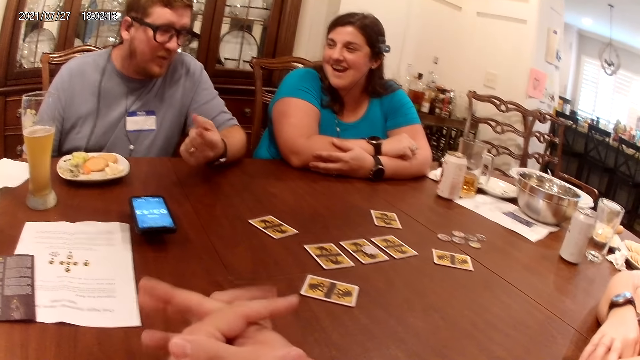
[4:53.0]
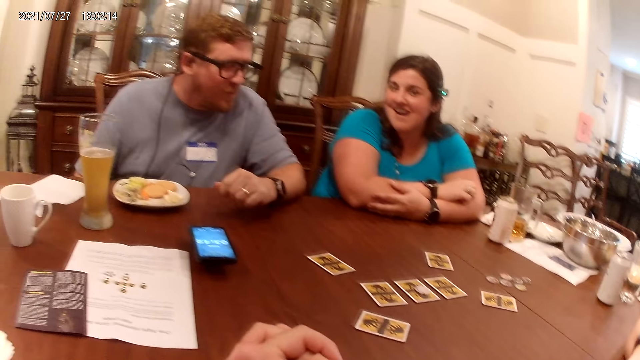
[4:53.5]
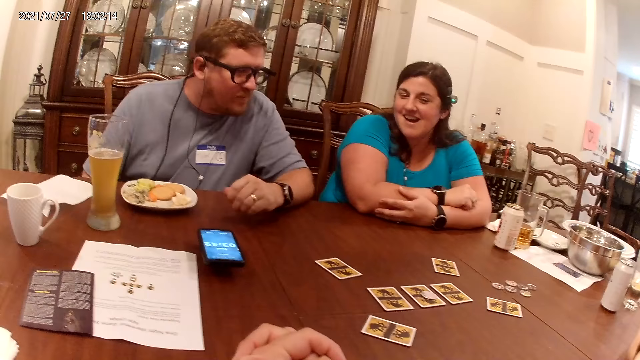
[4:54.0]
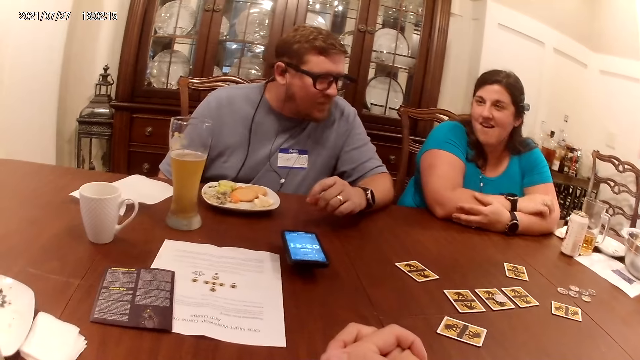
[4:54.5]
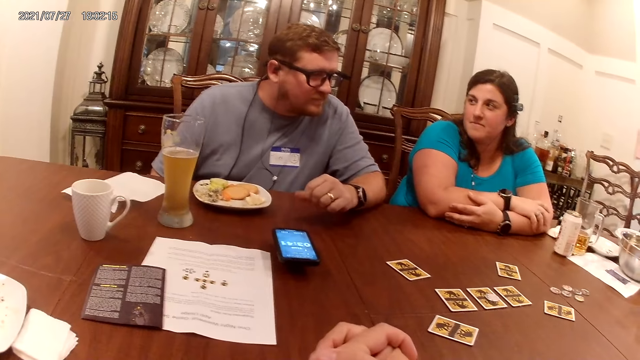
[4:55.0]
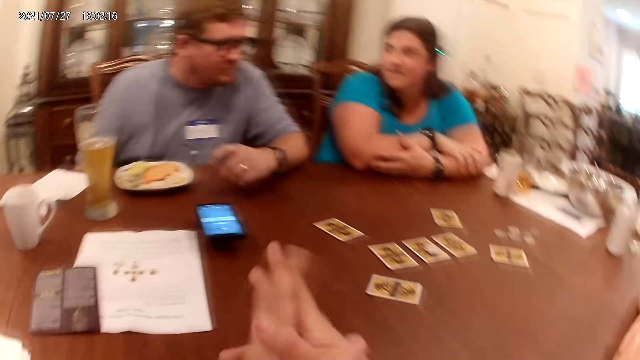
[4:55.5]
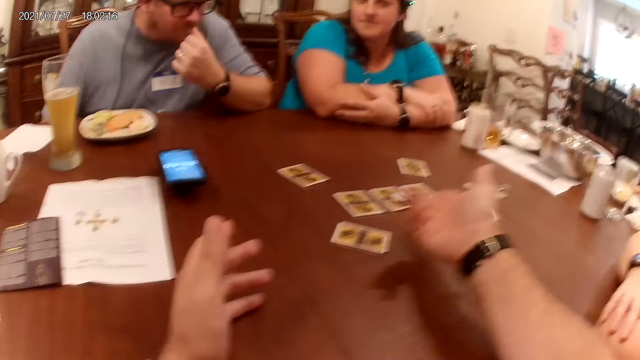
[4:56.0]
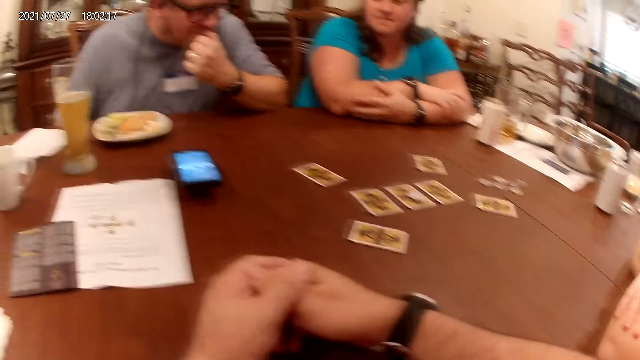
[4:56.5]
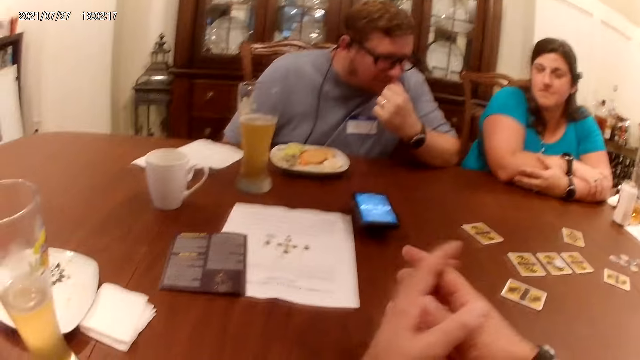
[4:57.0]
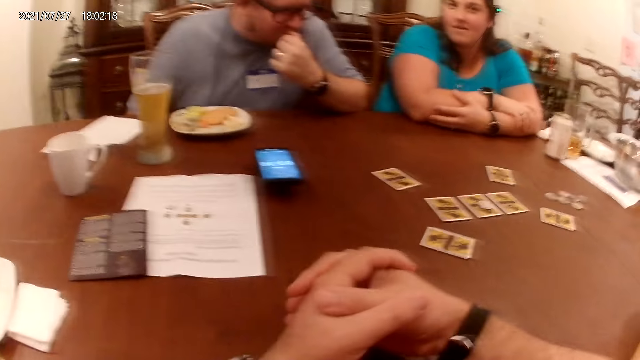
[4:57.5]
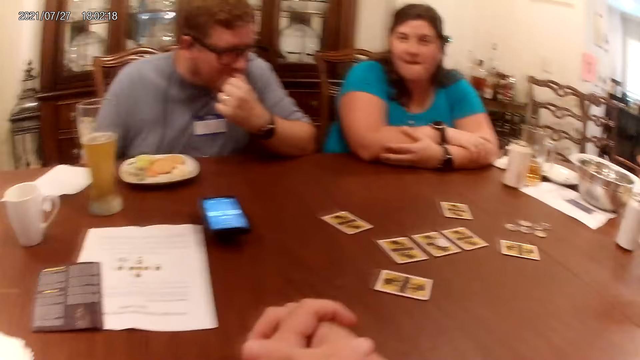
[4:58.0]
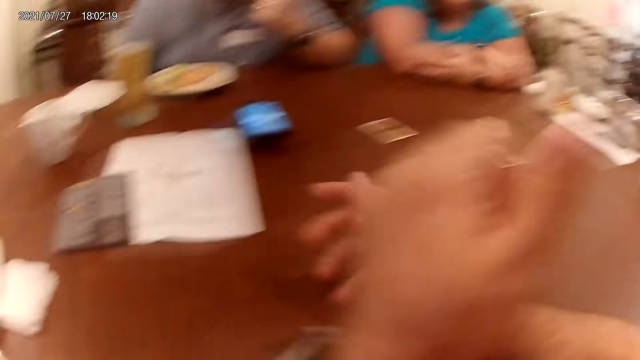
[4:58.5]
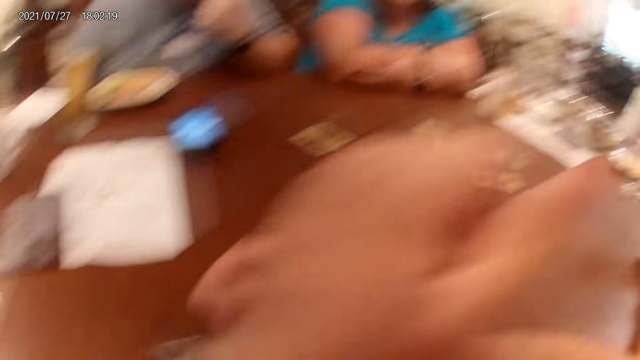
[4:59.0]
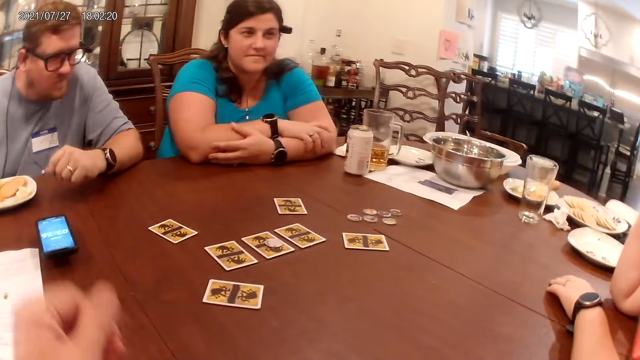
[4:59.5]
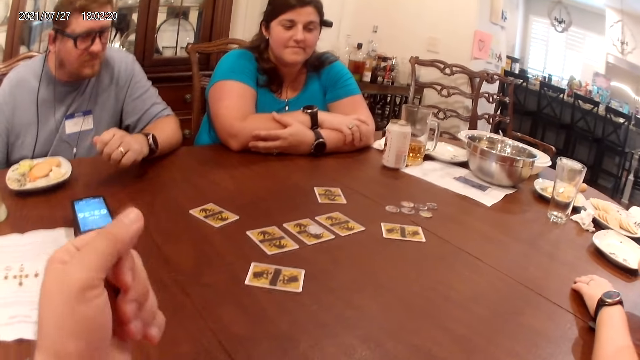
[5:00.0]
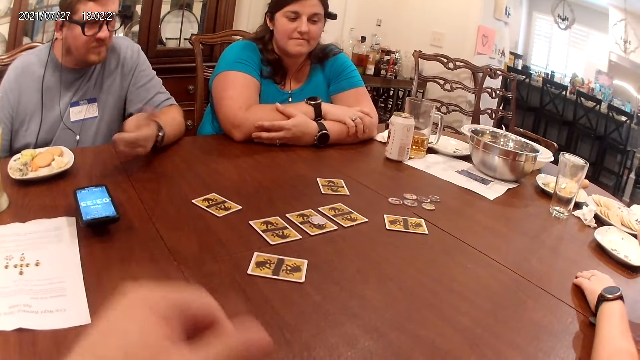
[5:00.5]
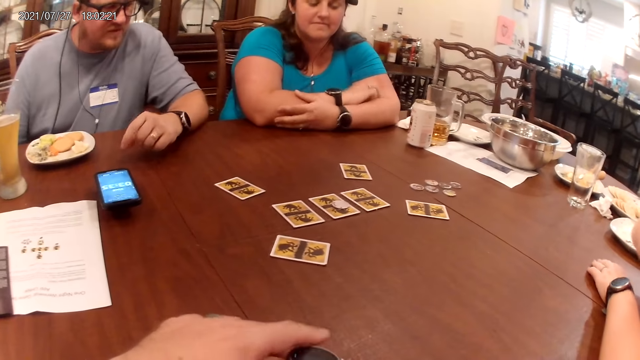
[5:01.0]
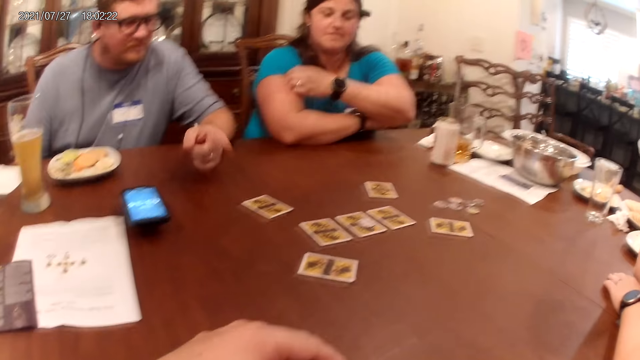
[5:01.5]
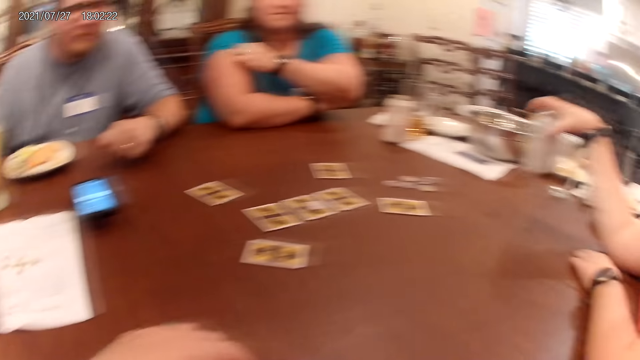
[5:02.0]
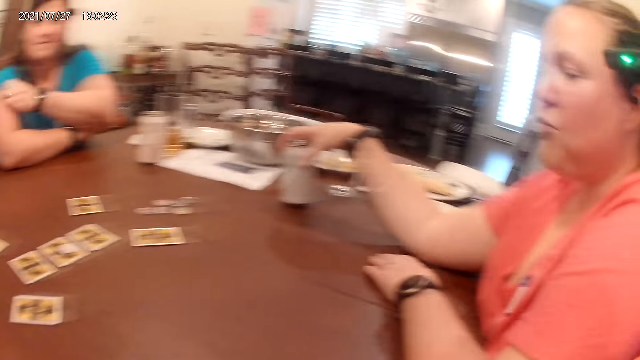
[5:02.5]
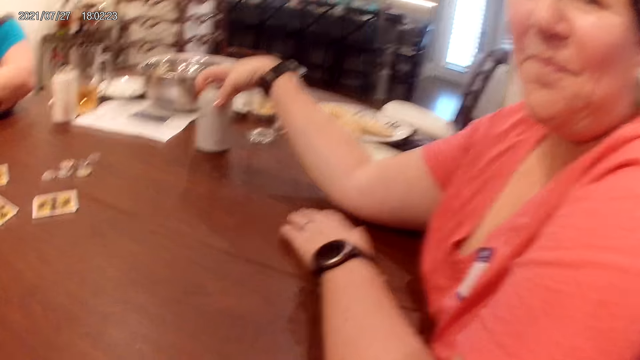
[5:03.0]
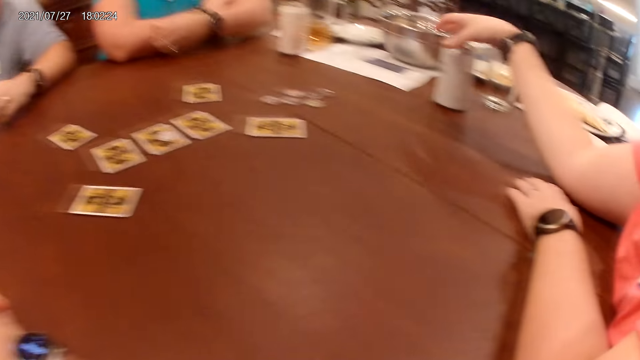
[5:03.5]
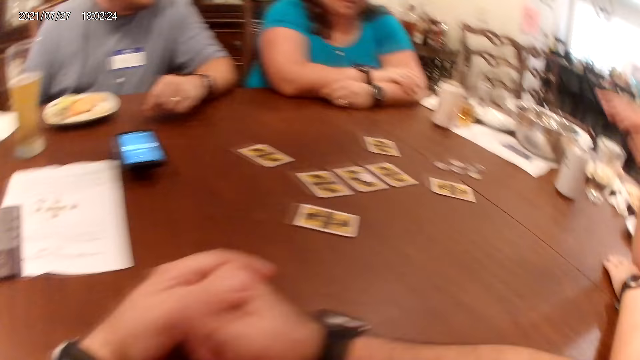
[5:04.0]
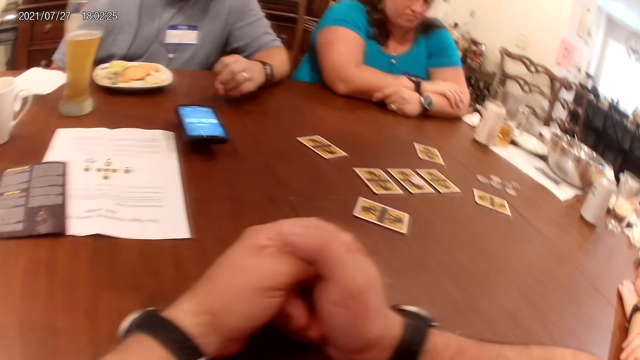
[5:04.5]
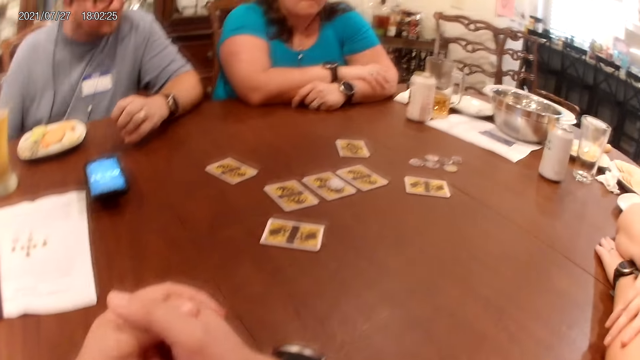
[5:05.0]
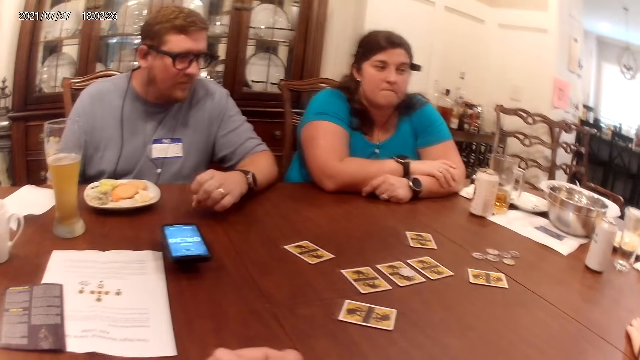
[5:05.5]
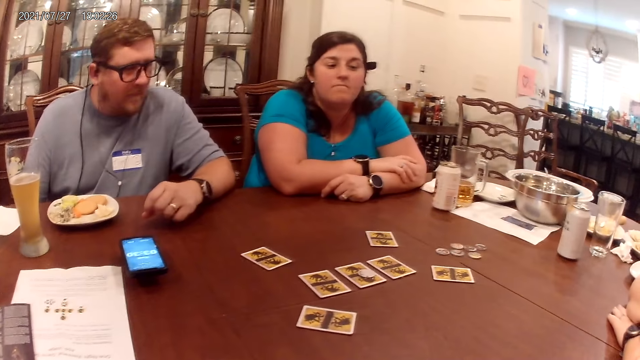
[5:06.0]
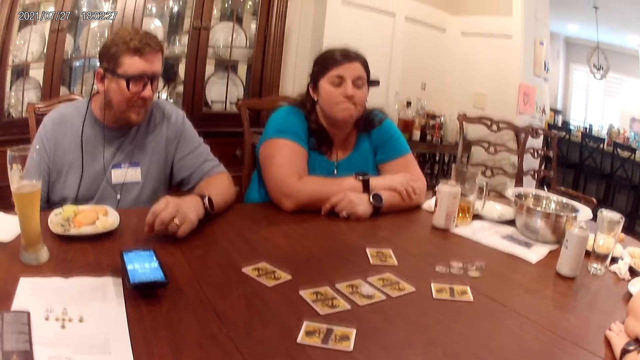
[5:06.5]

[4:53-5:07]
A man converses with the camera wearer. The camera wearer moves his right hand. He laughs at the man. A woman picks up a can drink on the table with her right hand. The camera wearer touches his face with his left hand. The woman drops the can drink in her right hand on the table.

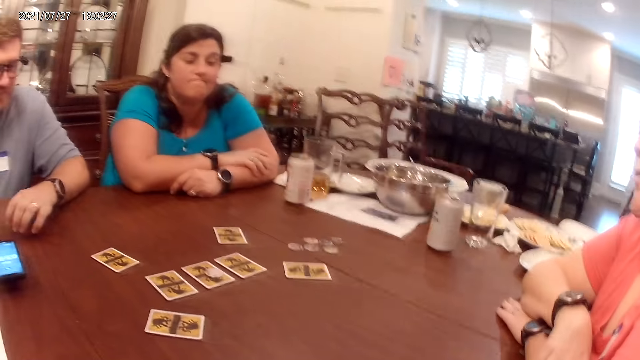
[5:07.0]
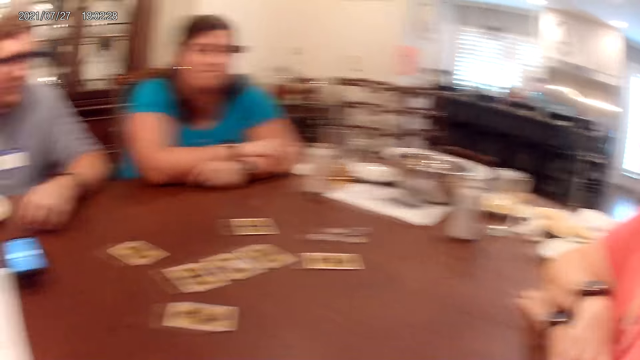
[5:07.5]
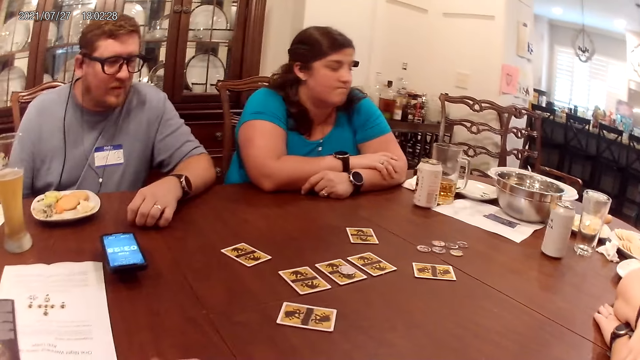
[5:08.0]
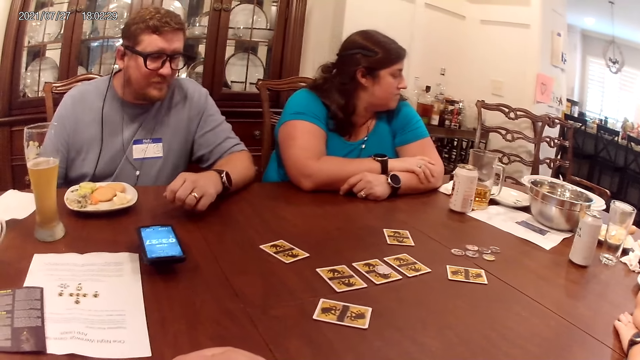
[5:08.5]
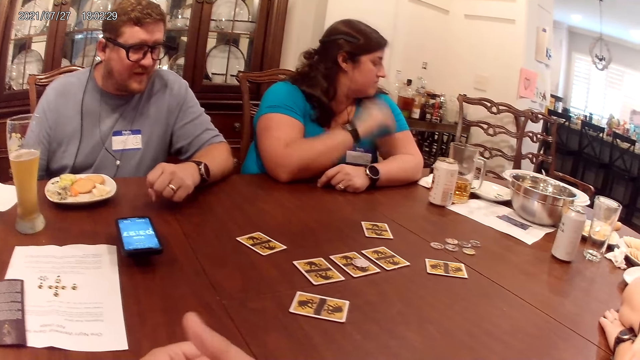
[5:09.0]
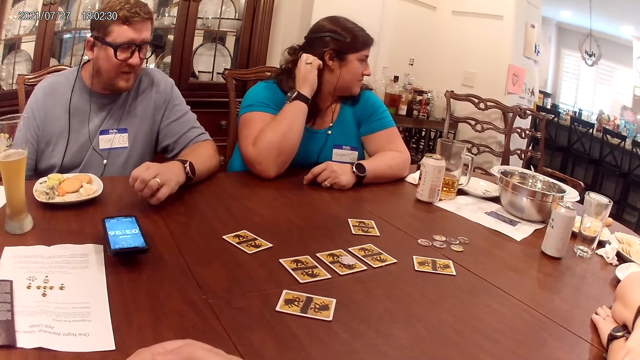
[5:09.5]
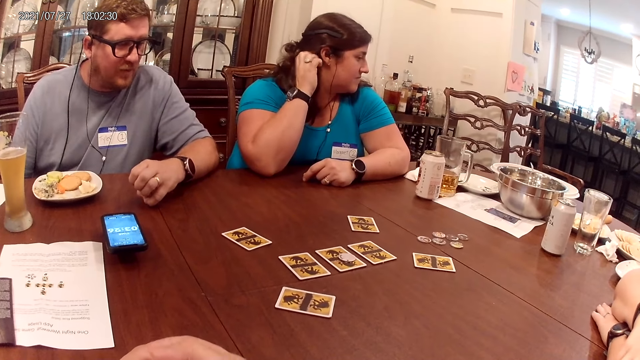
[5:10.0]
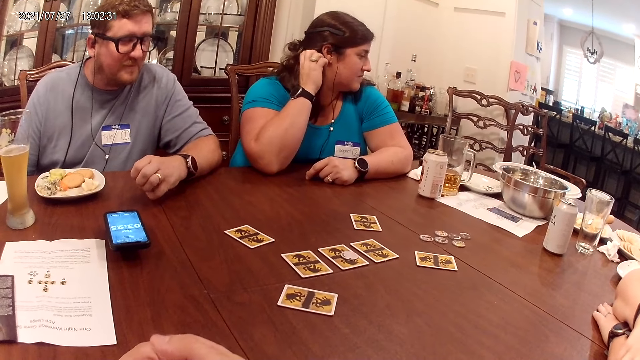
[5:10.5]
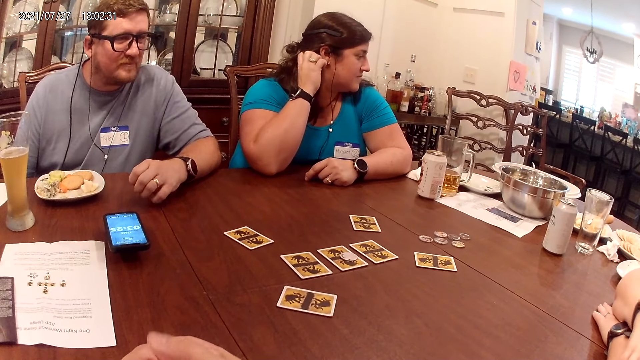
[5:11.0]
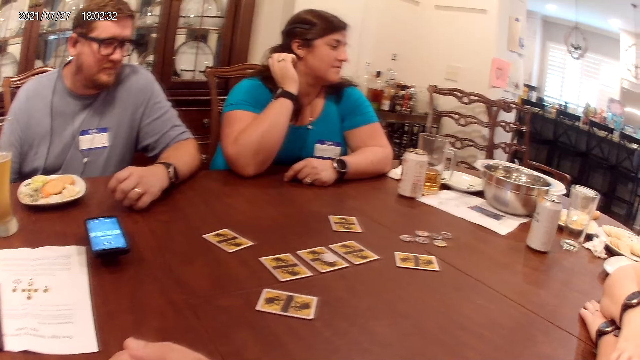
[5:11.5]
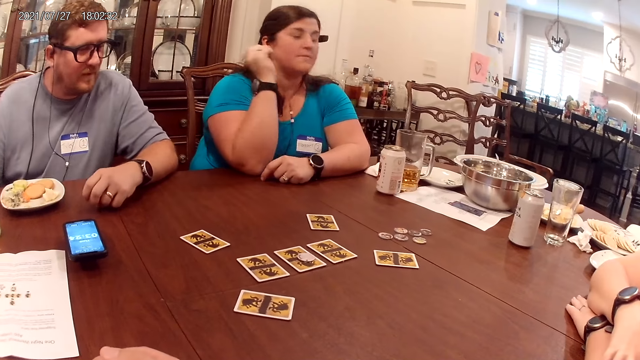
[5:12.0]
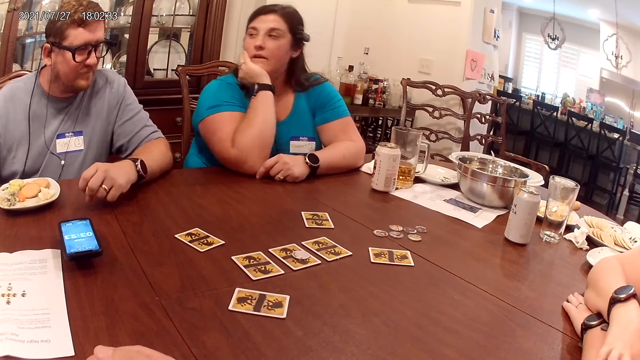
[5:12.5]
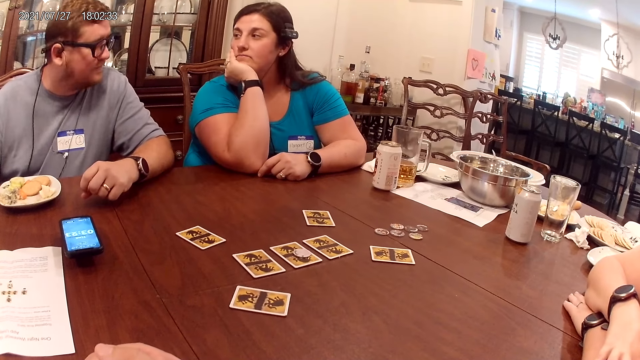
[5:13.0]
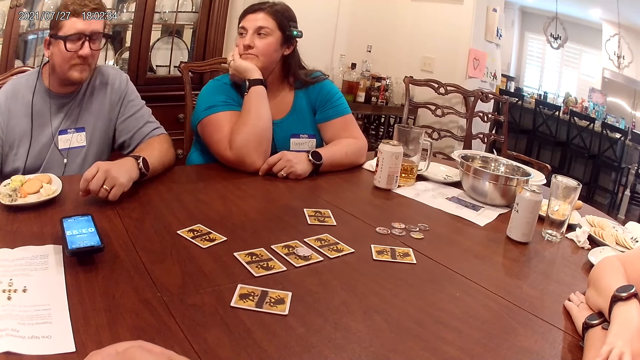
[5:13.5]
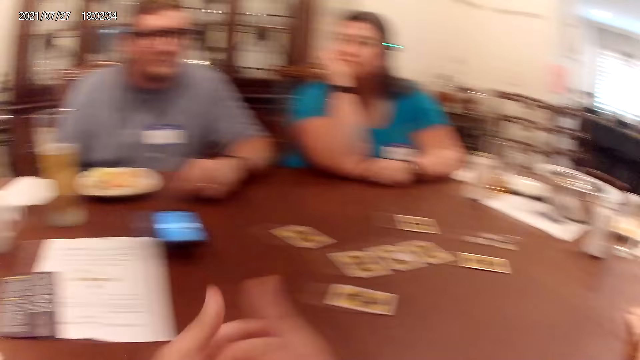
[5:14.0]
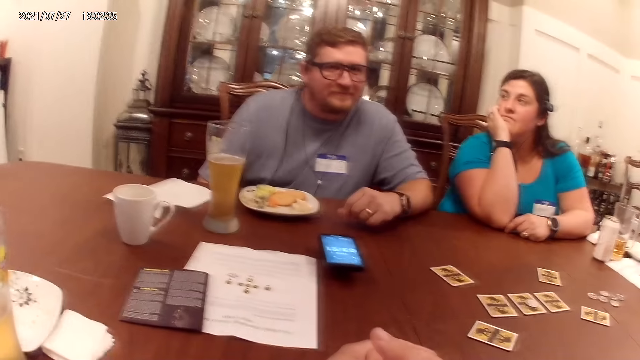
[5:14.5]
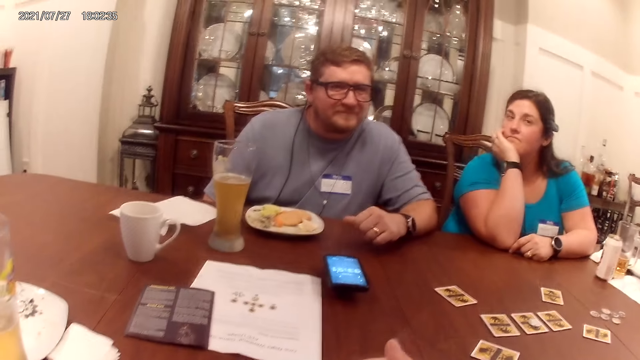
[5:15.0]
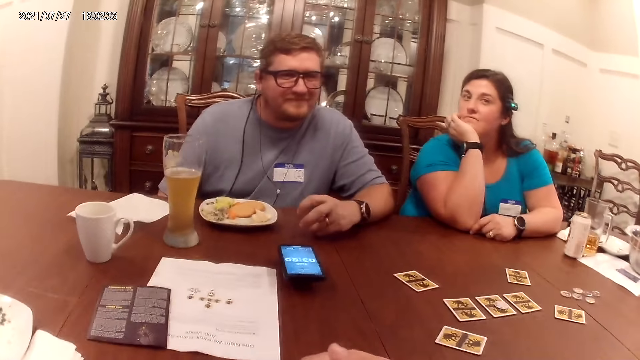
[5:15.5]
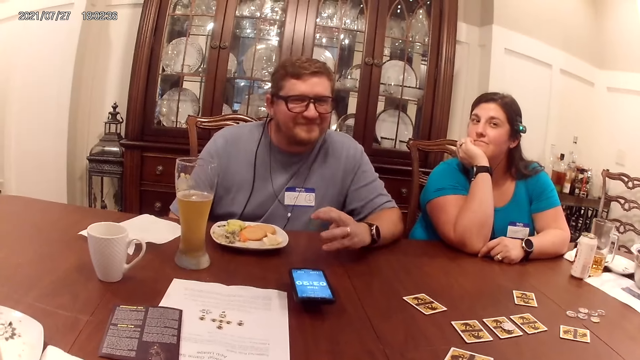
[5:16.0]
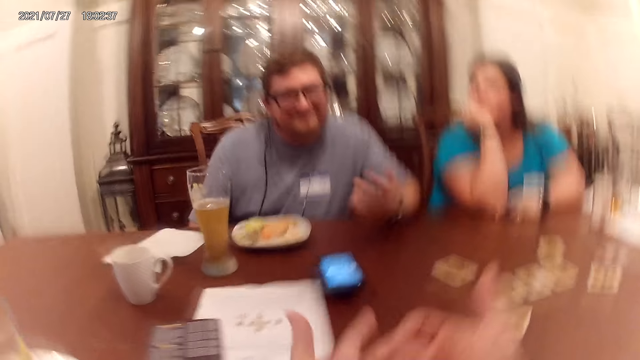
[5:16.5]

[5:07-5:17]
The man converses with the camera wearer. Another woman scratches her hair with her right hand. She scratches her neck and converses with the man. The camera wearer looks at the man.
